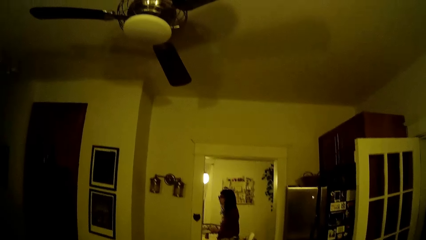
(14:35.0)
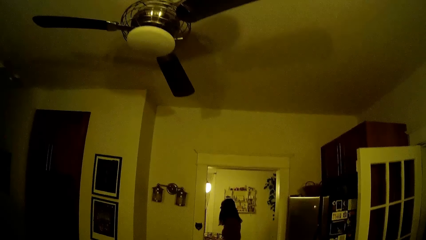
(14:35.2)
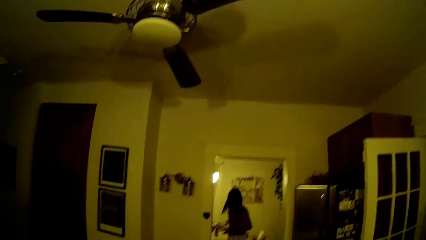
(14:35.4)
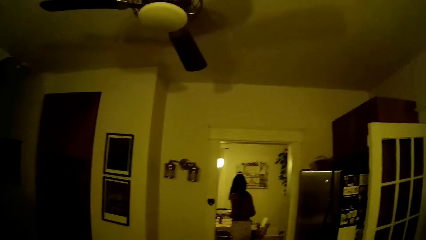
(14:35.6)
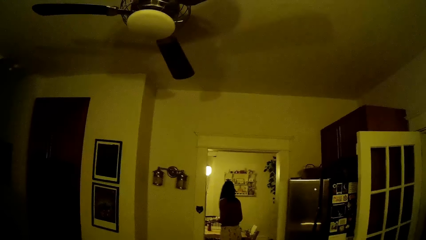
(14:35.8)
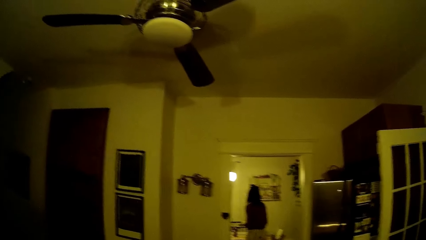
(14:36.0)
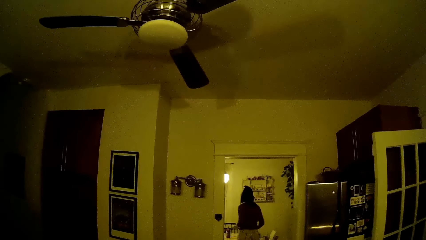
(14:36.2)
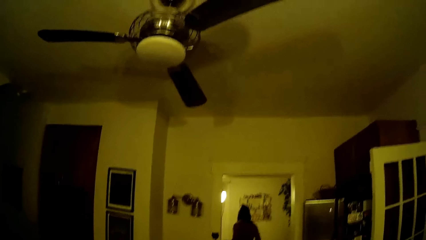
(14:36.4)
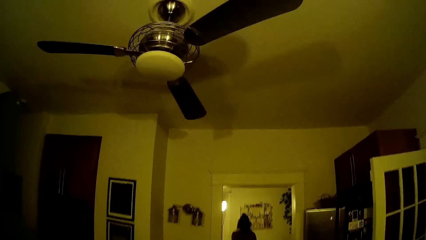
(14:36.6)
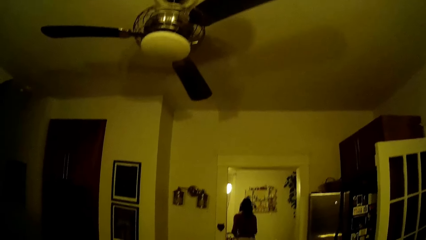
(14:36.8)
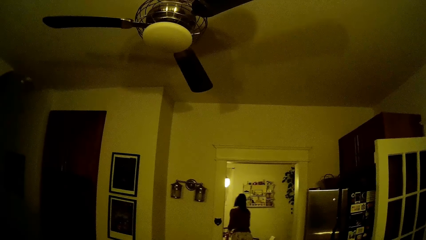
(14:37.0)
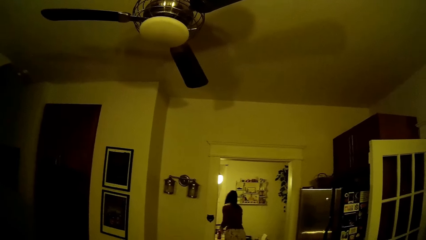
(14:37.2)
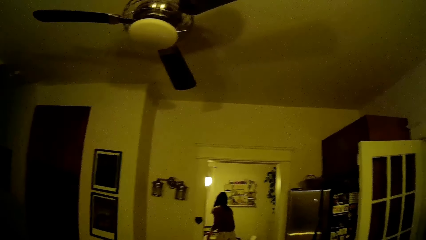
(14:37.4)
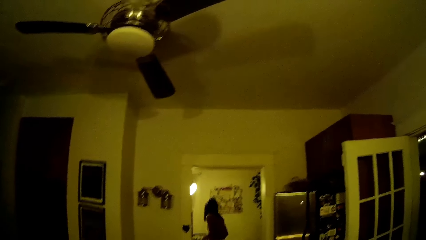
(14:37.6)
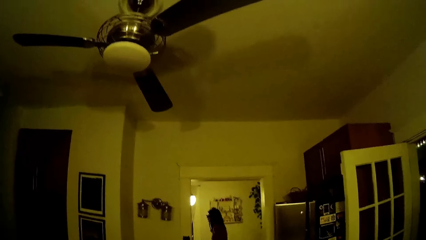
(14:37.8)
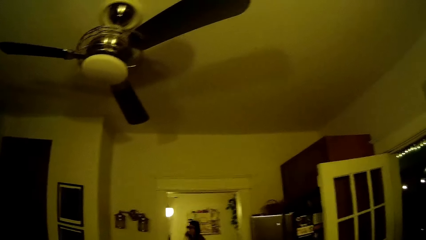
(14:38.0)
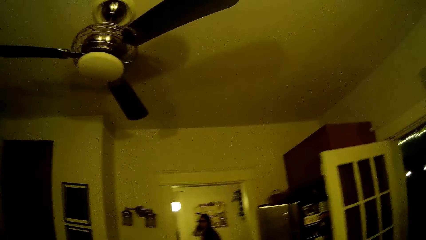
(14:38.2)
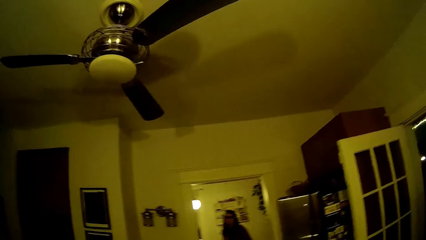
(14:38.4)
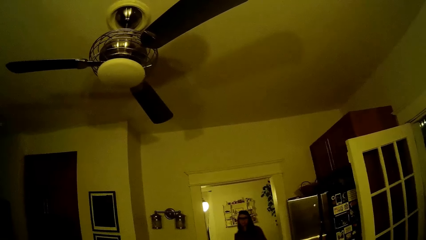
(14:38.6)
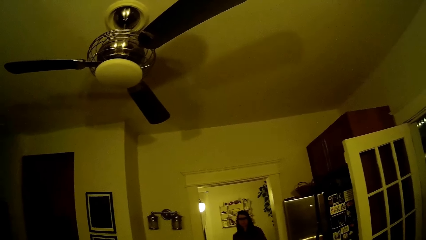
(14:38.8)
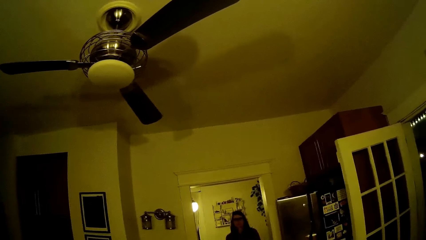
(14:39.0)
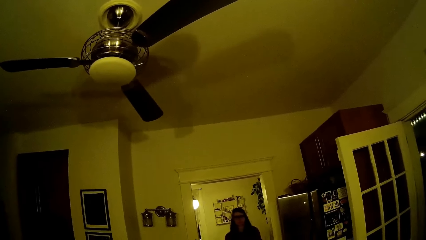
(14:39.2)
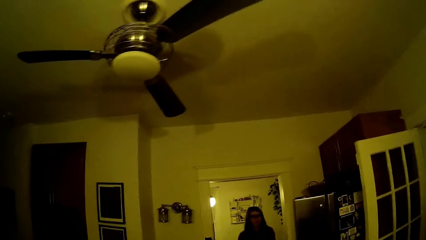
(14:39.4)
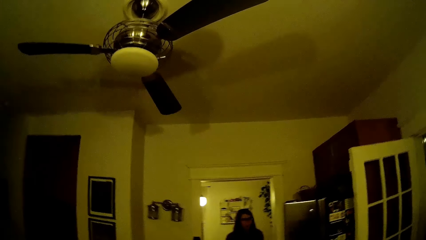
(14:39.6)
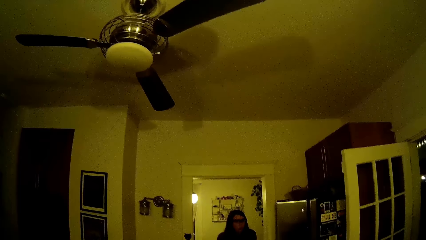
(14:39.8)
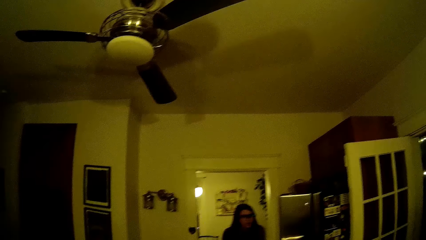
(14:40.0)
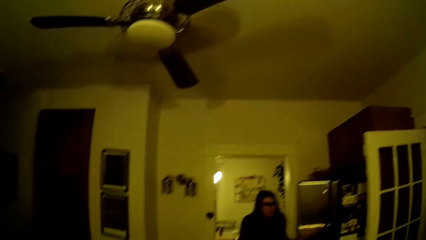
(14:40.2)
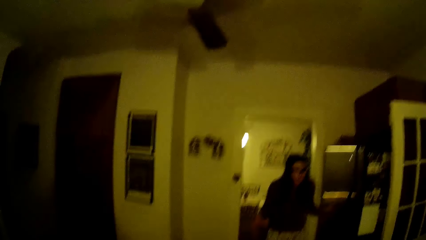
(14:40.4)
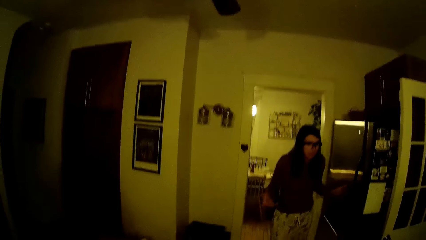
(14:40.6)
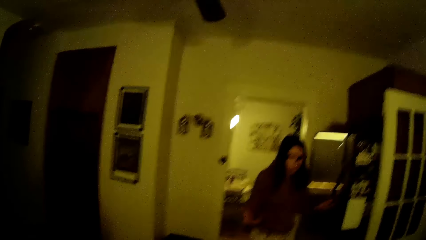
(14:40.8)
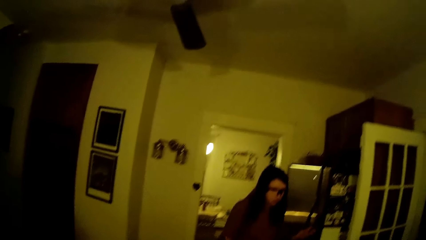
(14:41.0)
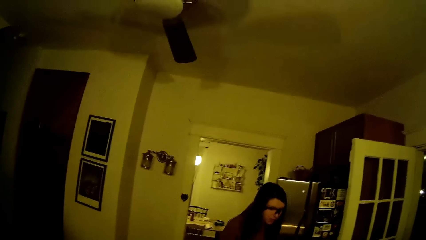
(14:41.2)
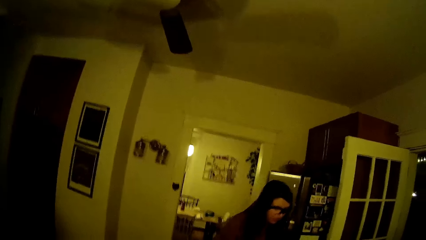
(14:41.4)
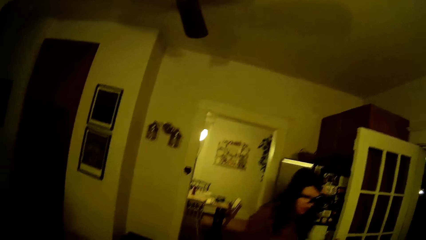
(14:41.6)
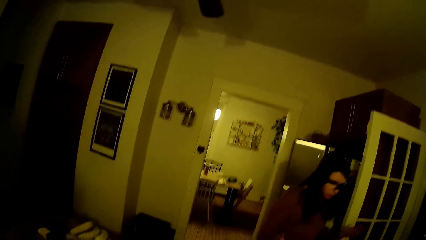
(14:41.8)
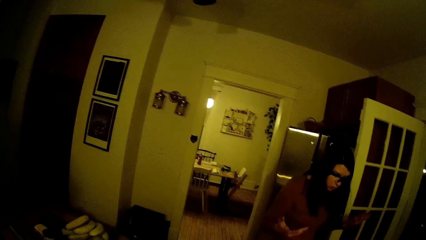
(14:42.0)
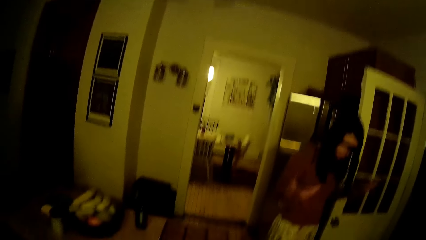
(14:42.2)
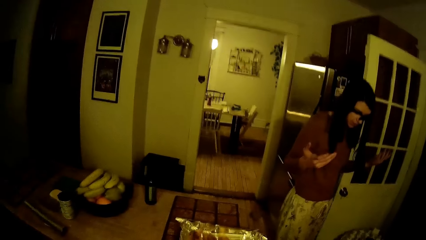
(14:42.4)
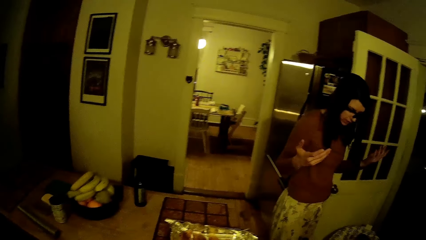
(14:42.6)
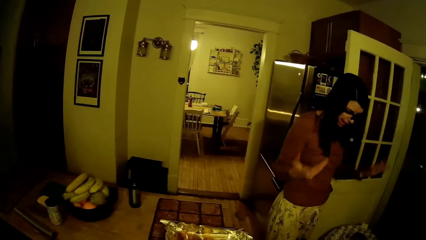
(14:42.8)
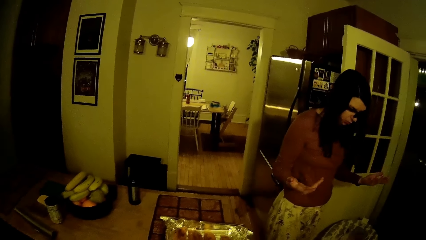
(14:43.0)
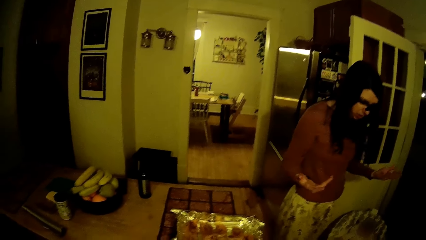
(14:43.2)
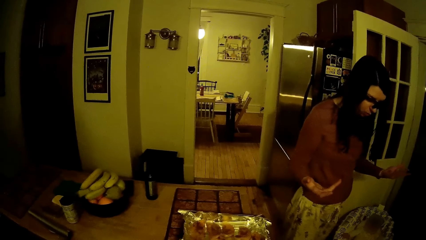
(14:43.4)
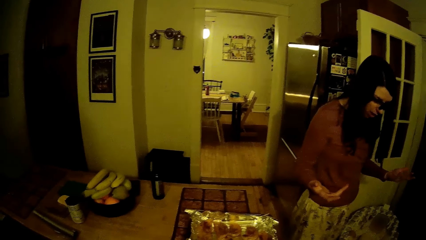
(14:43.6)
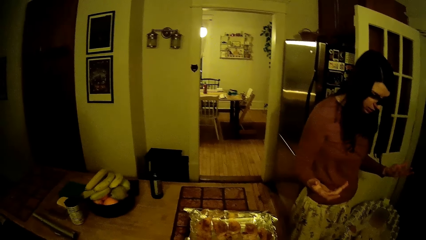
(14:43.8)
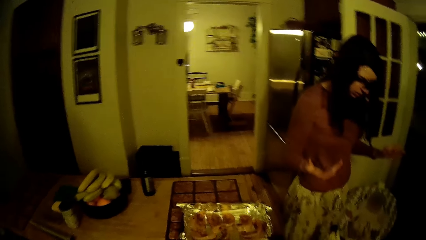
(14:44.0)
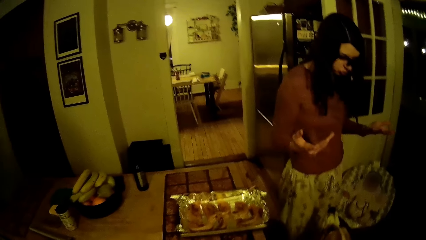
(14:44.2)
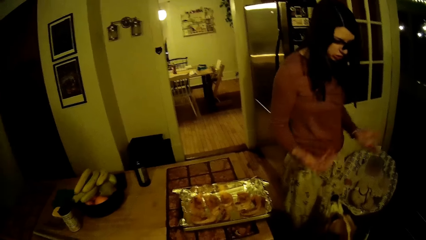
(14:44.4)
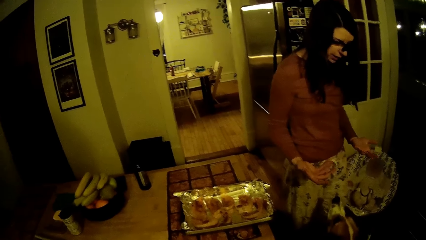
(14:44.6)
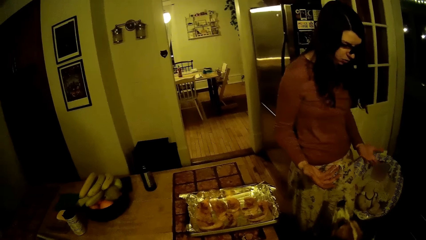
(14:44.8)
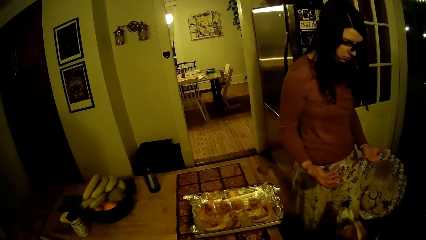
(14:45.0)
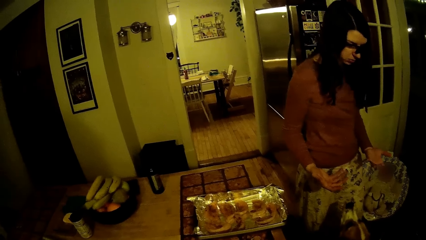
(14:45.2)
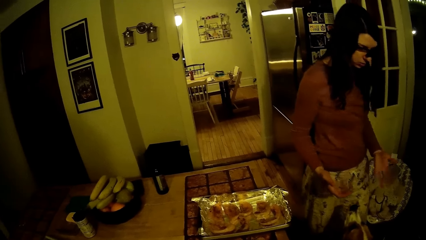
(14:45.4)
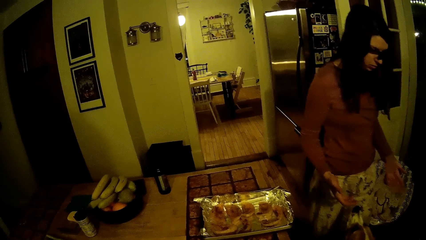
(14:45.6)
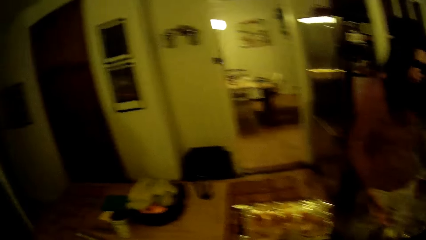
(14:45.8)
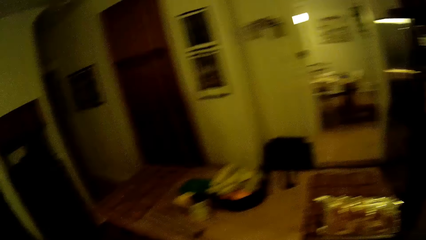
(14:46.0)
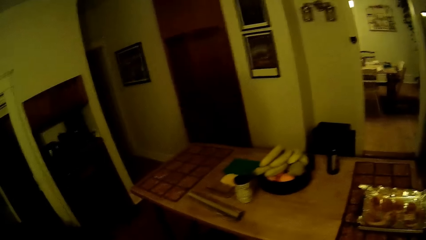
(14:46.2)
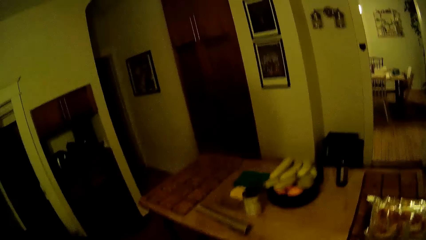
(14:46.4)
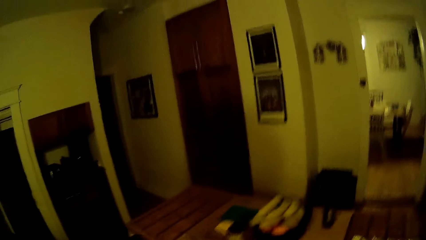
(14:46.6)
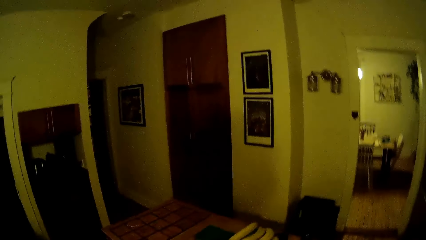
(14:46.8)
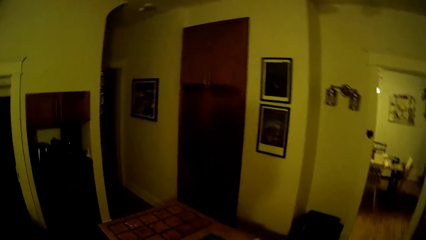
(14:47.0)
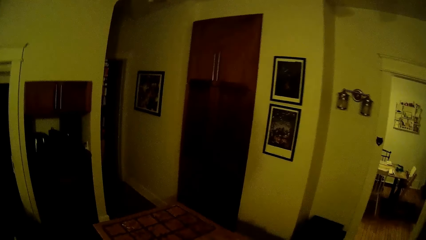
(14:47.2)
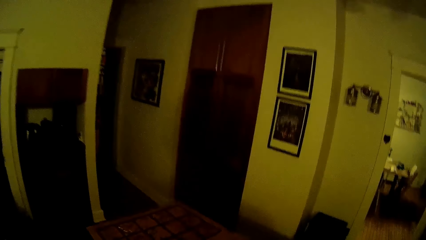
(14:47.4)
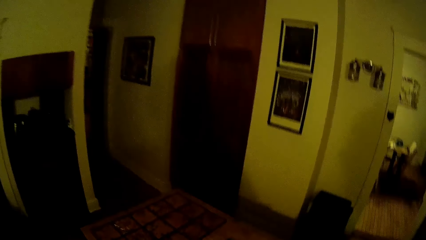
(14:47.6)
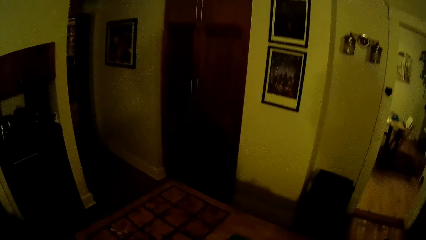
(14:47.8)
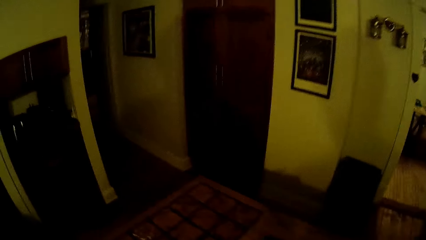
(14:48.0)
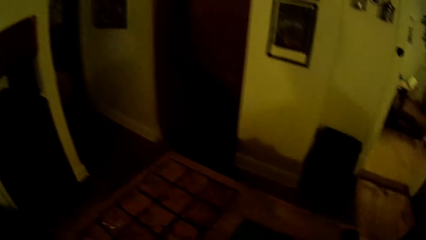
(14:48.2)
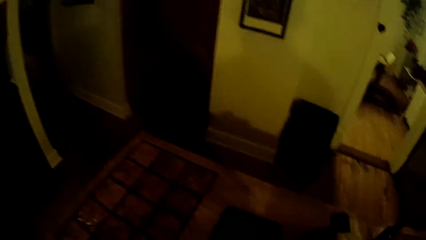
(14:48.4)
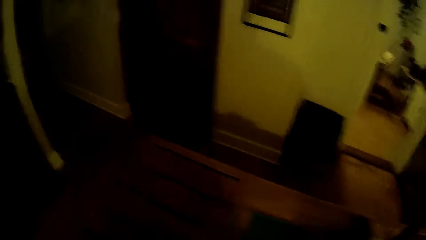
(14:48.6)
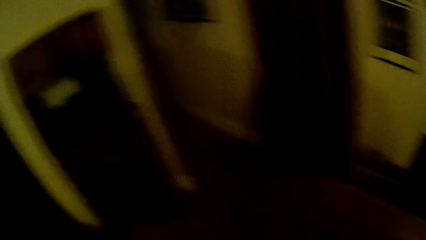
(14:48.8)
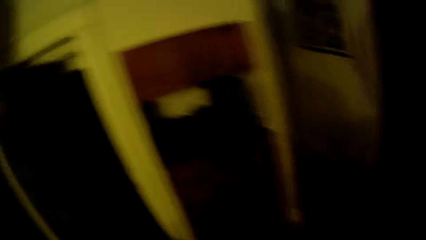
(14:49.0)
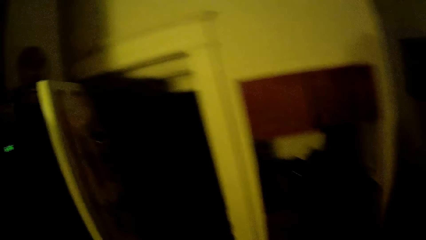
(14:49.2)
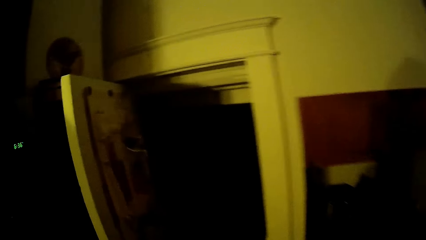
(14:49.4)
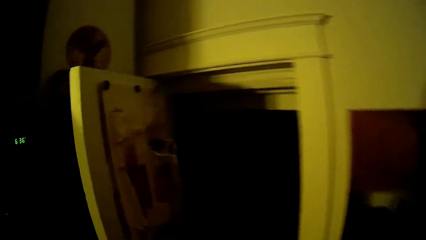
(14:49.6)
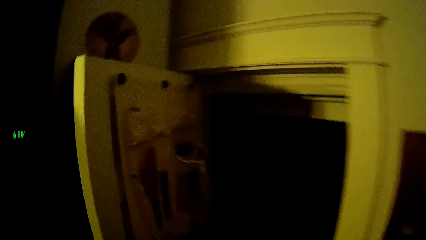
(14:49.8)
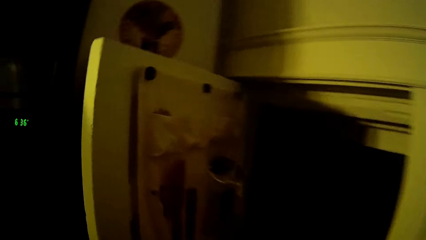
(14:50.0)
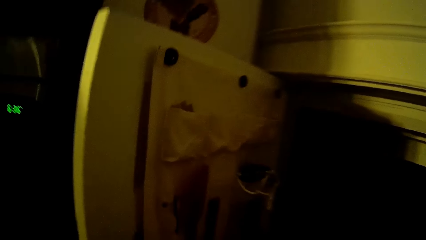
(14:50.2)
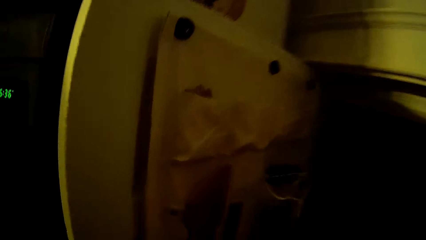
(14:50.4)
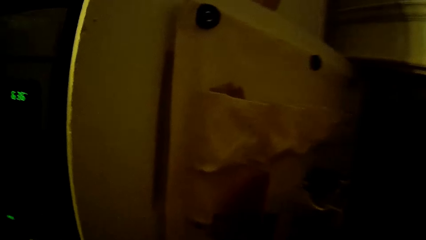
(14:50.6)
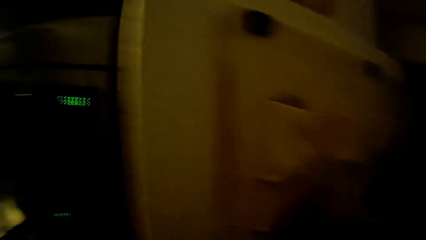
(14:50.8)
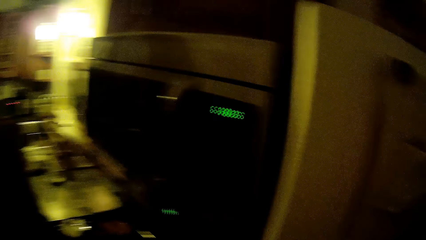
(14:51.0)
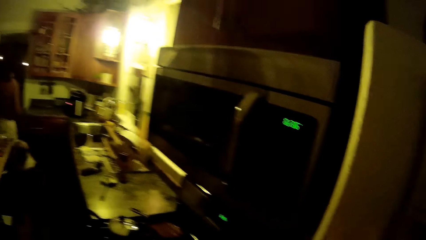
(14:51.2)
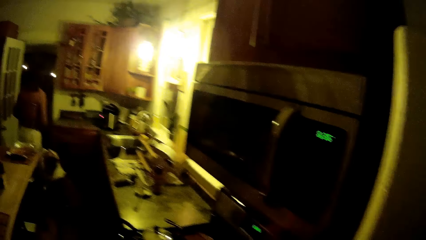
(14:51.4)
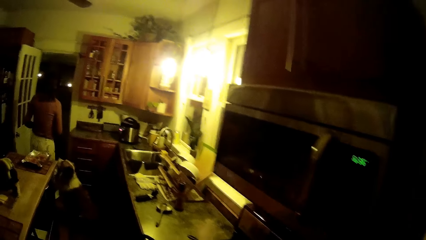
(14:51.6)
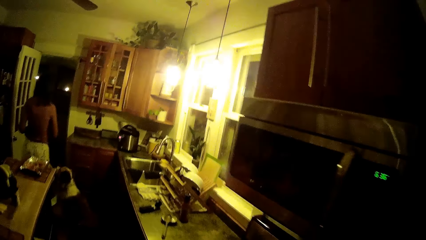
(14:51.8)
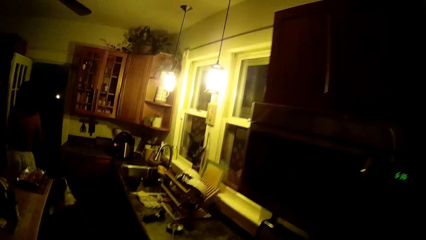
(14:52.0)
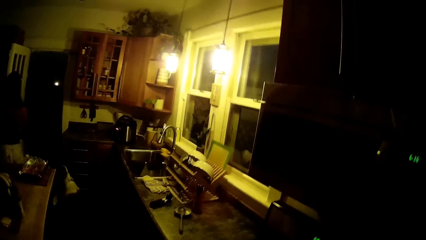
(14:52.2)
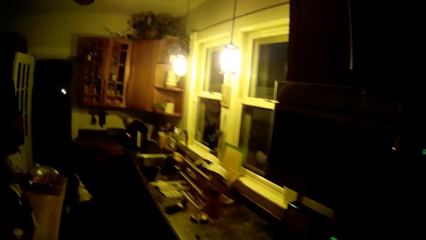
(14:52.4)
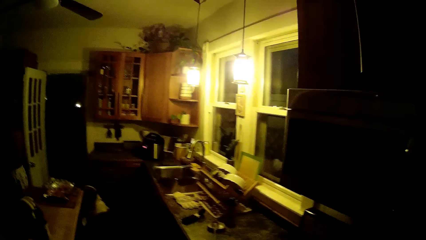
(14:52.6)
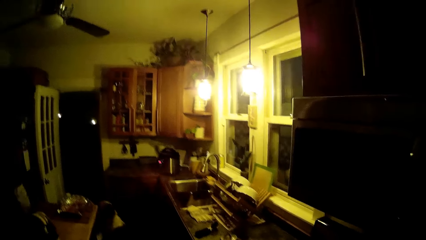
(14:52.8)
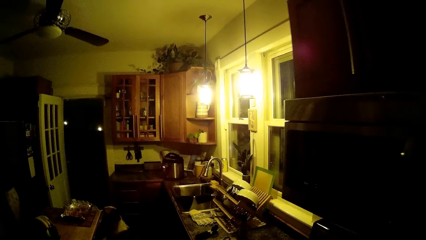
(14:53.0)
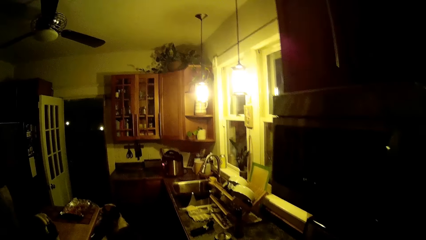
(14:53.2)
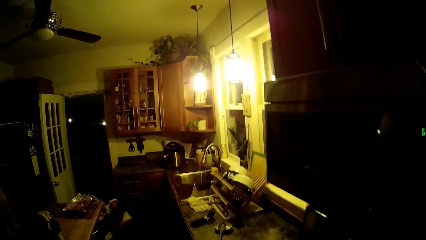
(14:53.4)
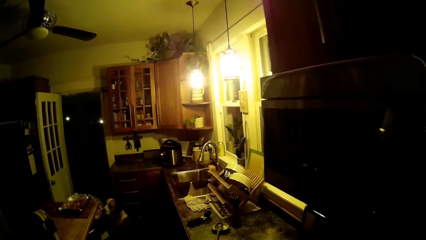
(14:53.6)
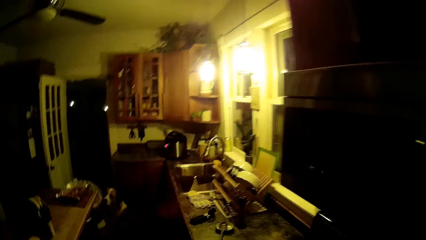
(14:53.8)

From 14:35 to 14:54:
The woman drops the plate on a table with her right hand and walks into the kitchen.
